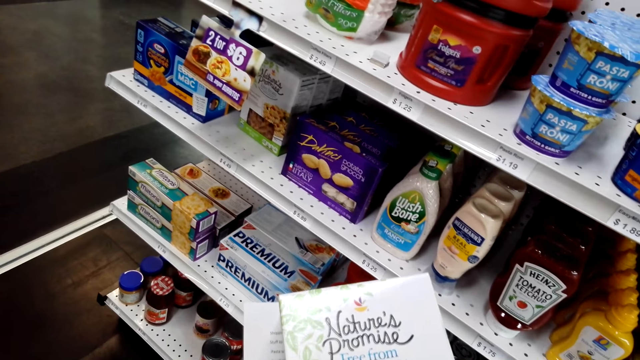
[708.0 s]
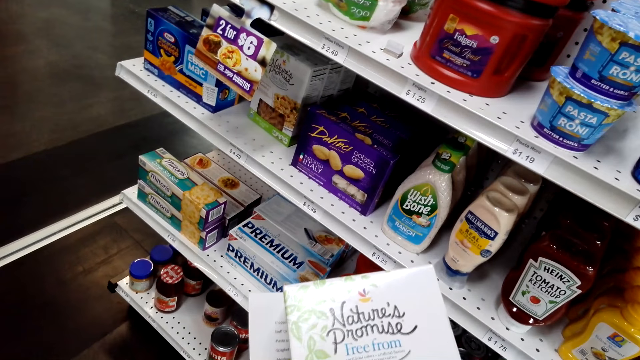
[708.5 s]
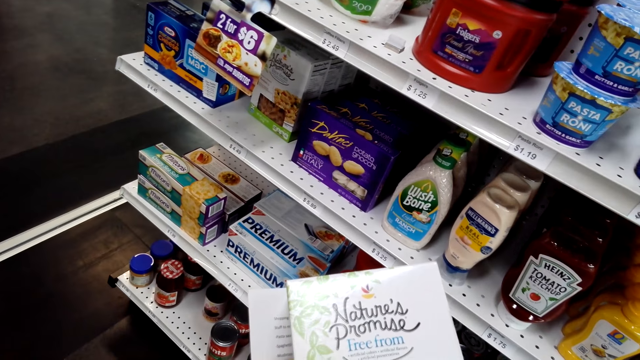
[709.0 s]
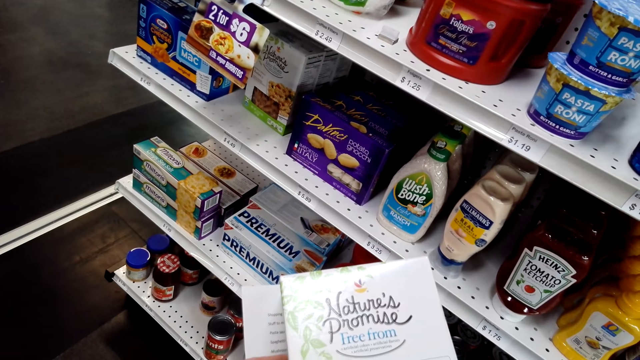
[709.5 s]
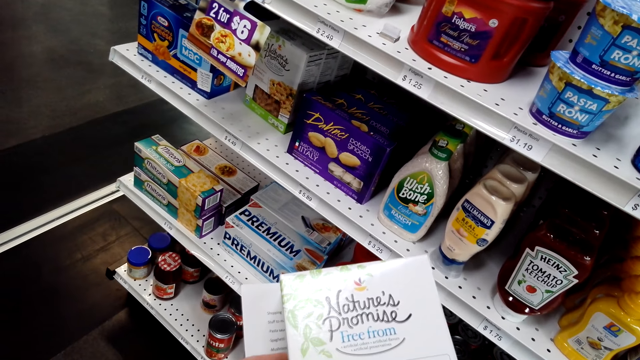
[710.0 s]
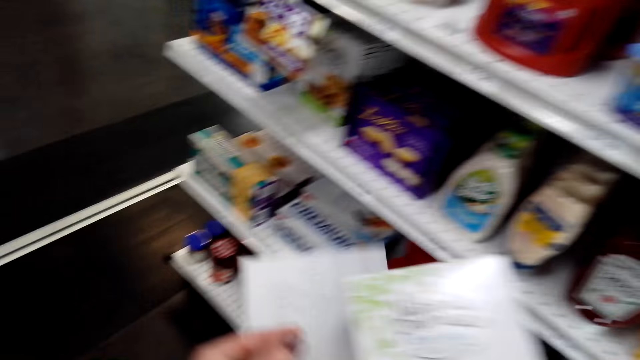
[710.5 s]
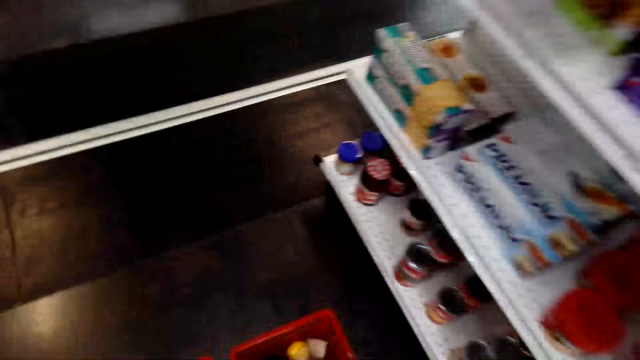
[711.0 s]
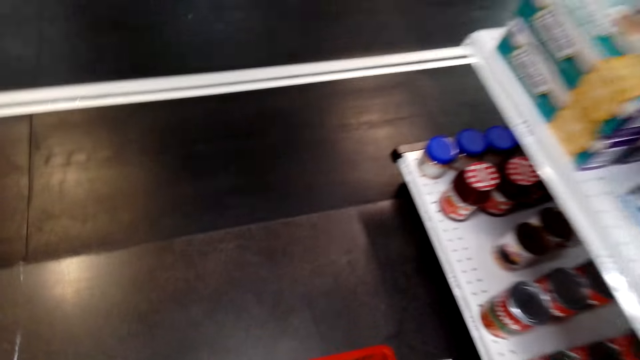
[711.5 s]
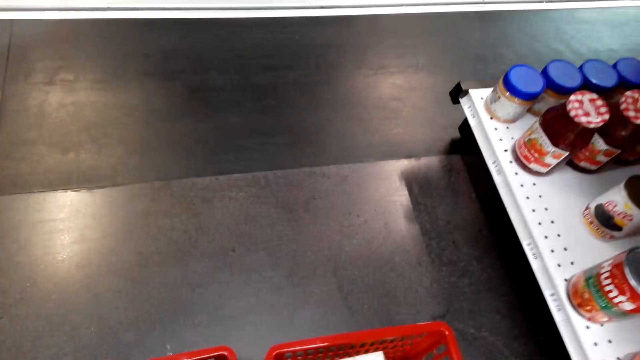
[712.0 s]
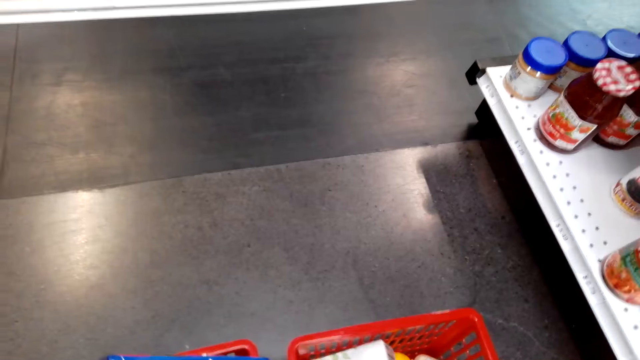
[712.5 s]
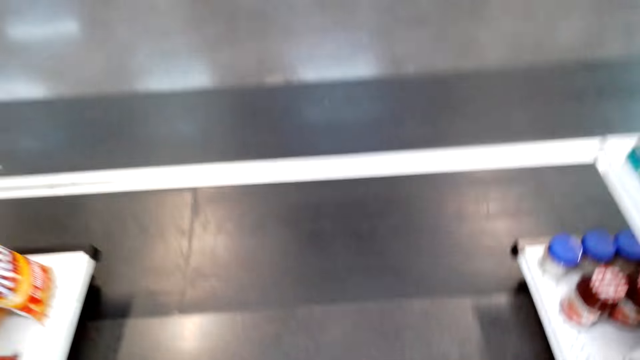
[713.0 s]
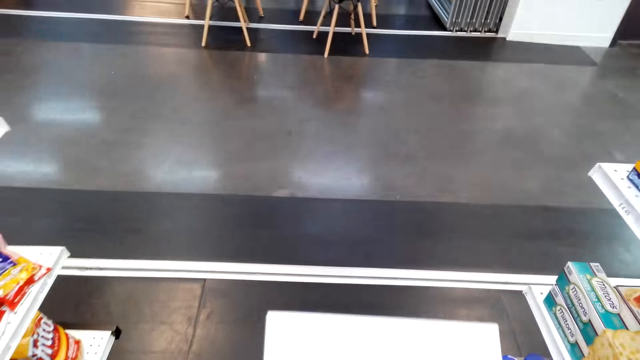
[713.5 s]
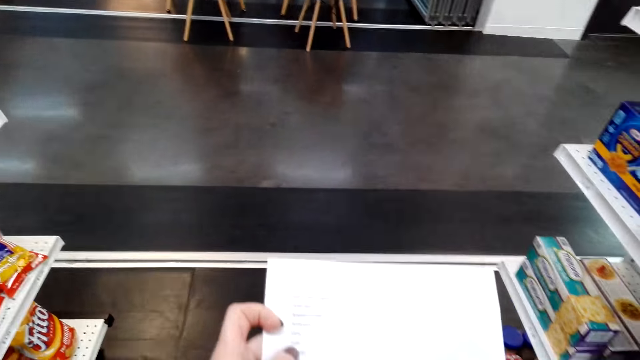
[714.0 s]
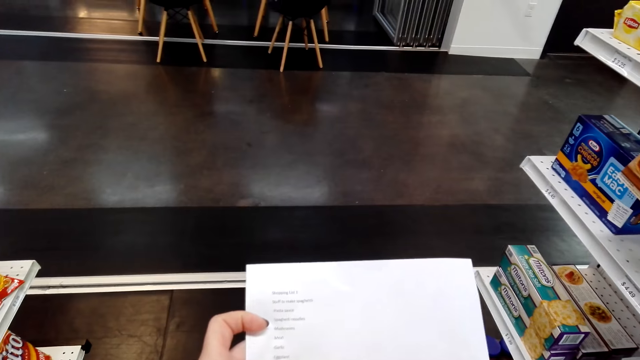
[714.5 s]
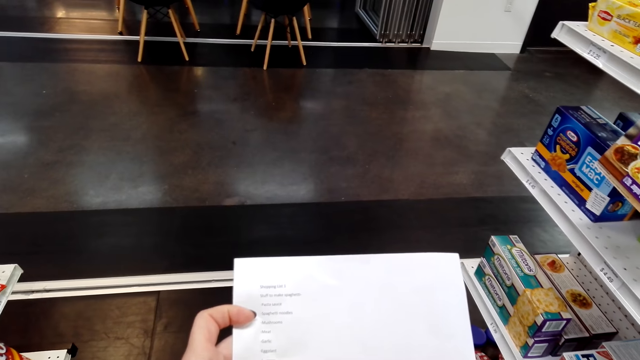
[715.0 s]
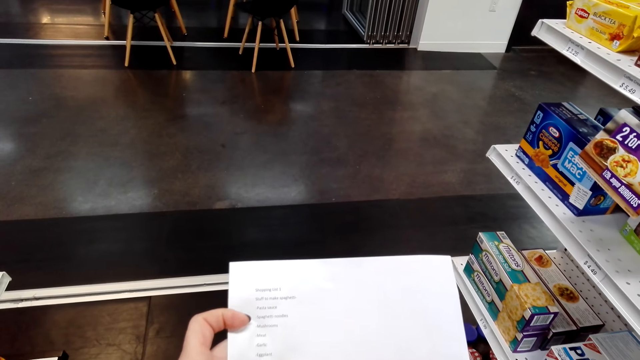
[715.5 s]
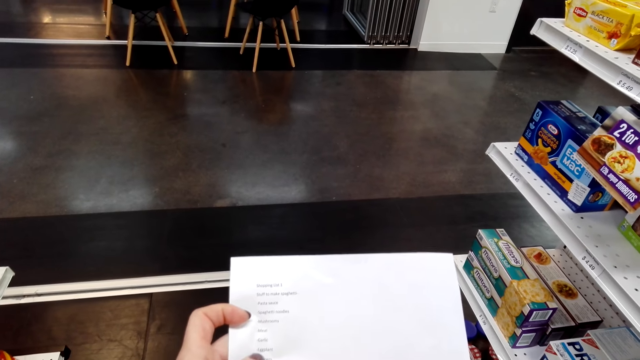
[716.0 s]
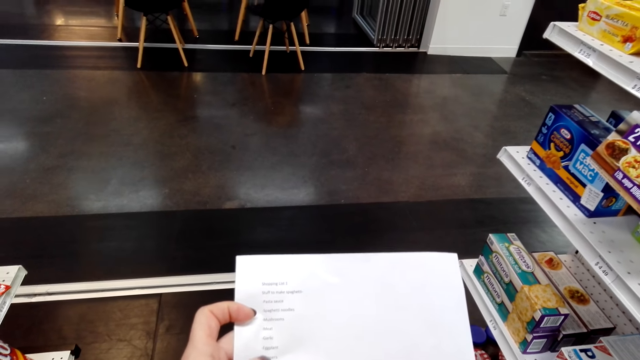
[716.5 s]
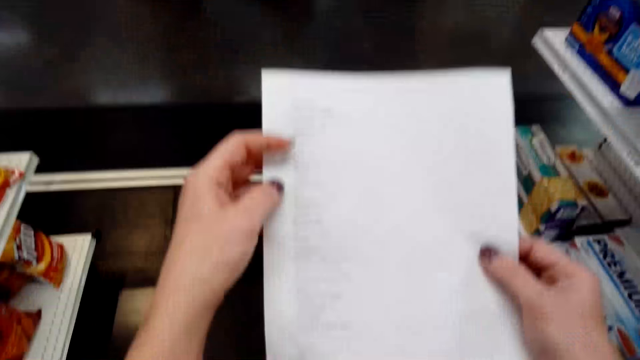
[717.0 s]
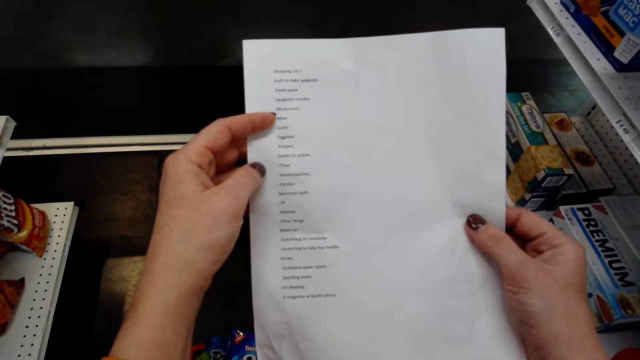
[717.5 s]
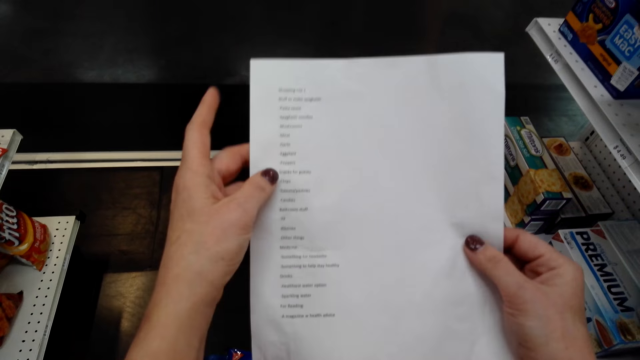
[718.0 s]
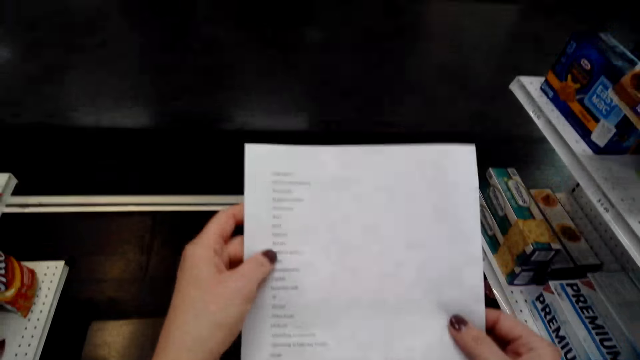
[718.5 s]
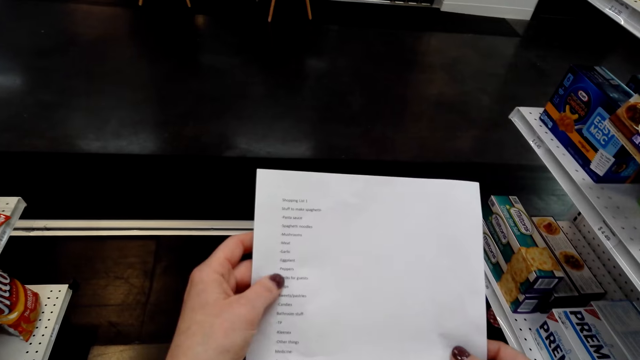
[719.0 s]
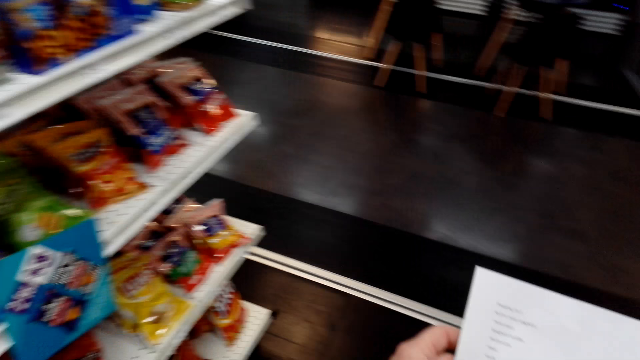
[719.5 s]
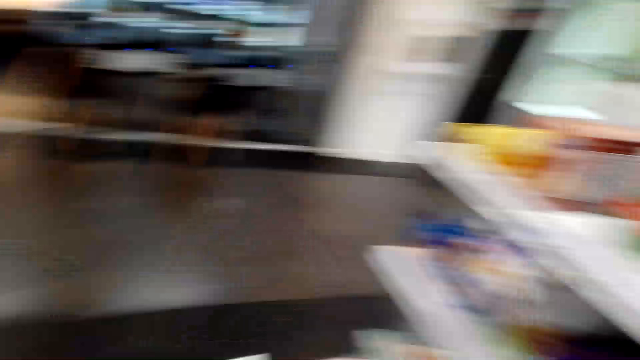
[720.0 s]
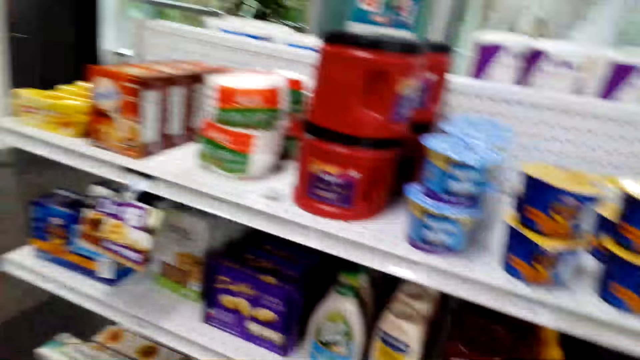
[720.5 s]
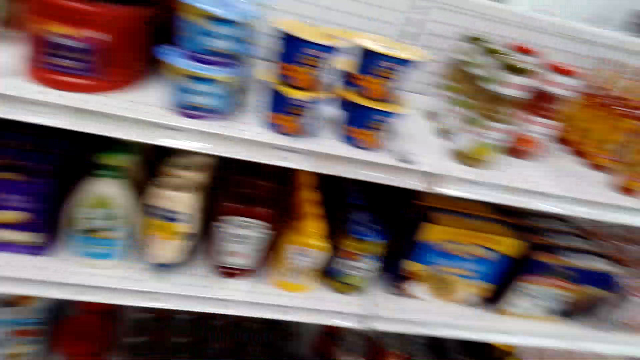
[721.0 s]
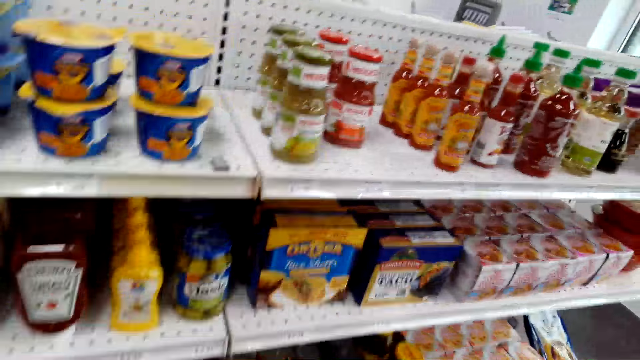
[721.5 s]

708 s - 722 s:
The camera wearer stares at an object. They put something in the shopping basket. They read the food list paper. They look around.

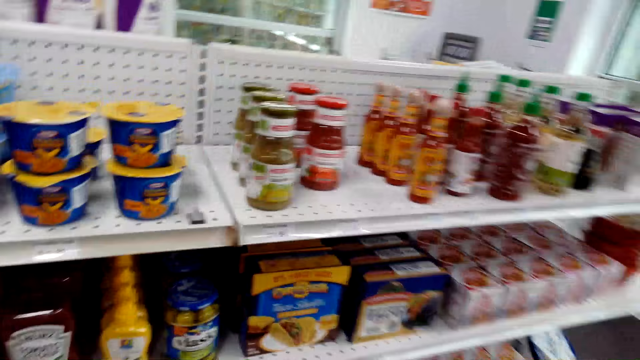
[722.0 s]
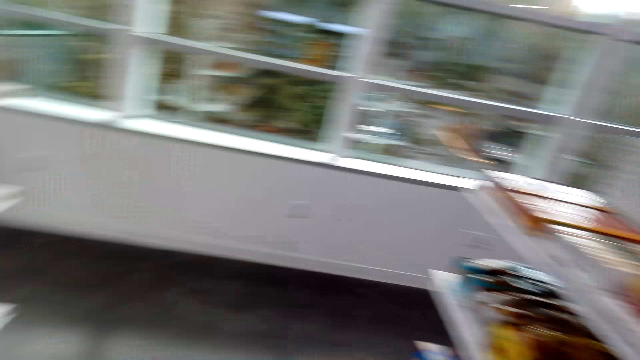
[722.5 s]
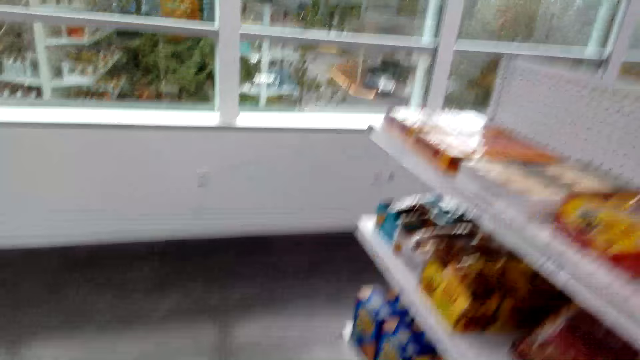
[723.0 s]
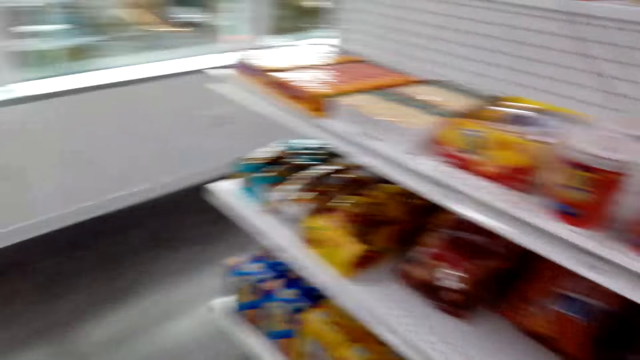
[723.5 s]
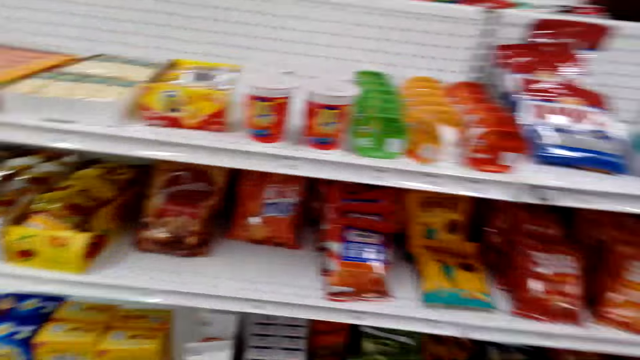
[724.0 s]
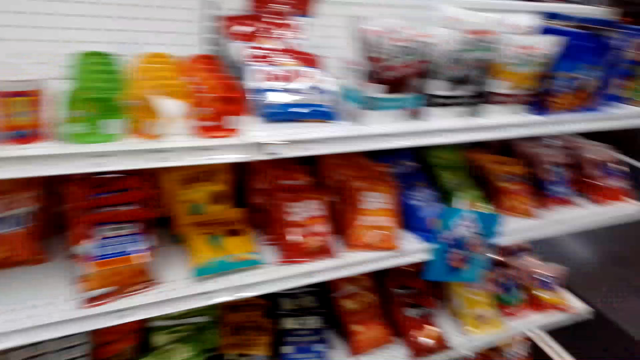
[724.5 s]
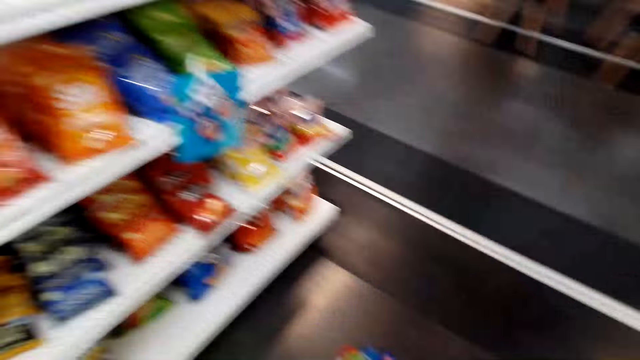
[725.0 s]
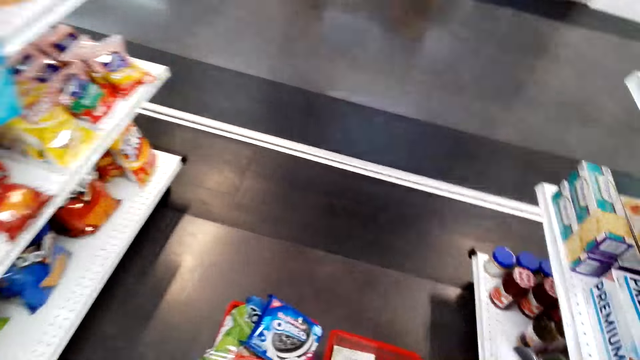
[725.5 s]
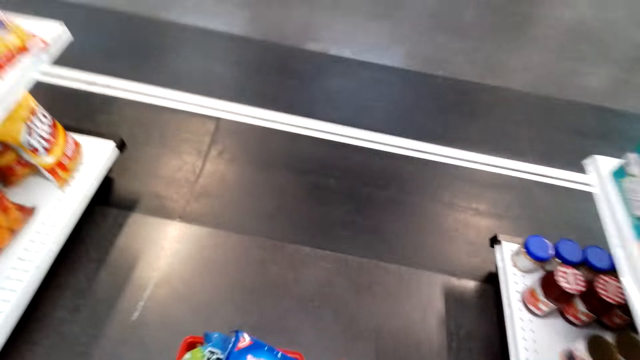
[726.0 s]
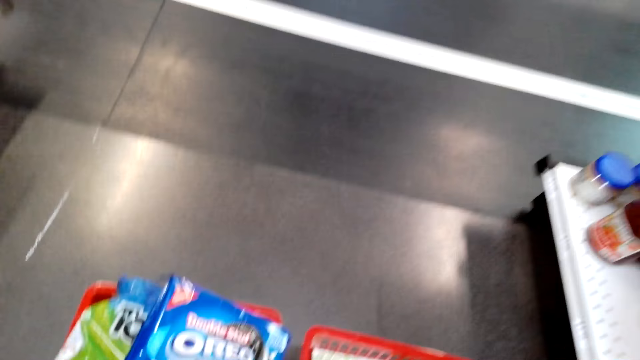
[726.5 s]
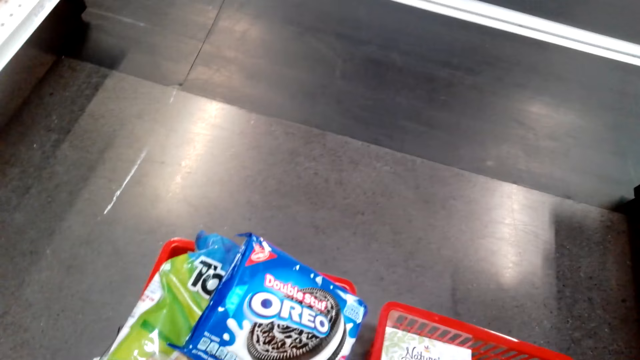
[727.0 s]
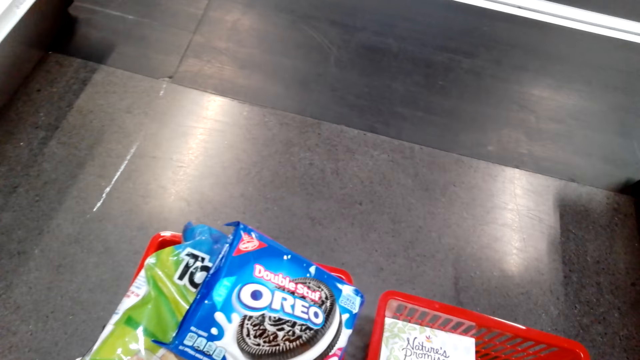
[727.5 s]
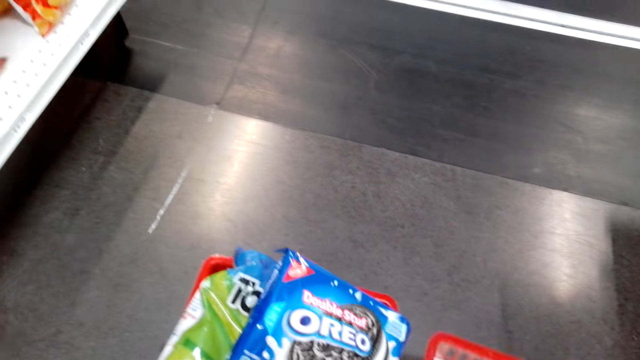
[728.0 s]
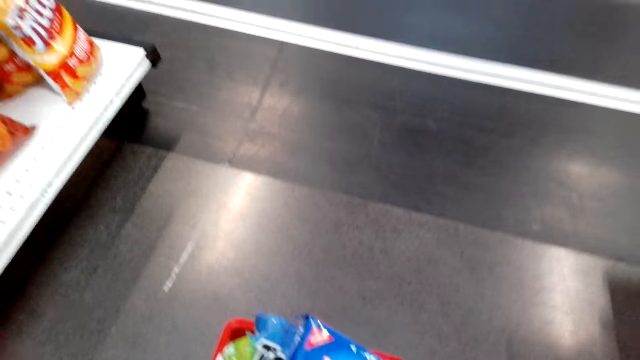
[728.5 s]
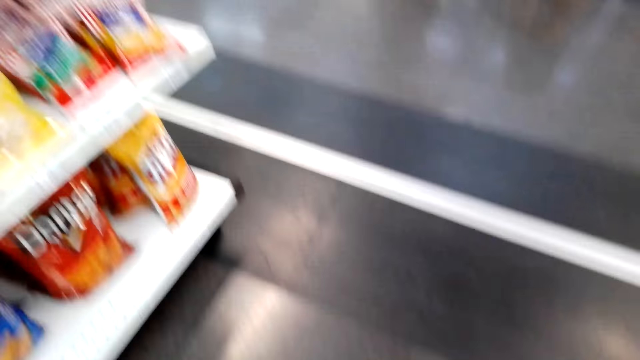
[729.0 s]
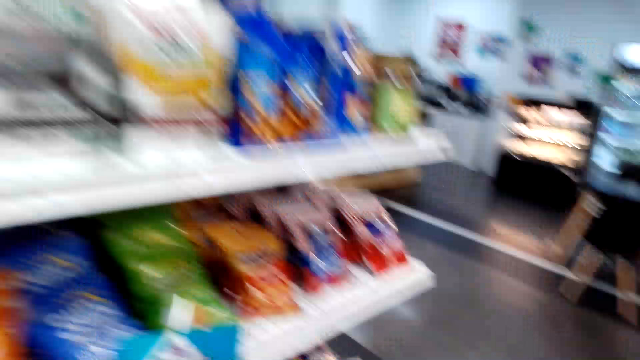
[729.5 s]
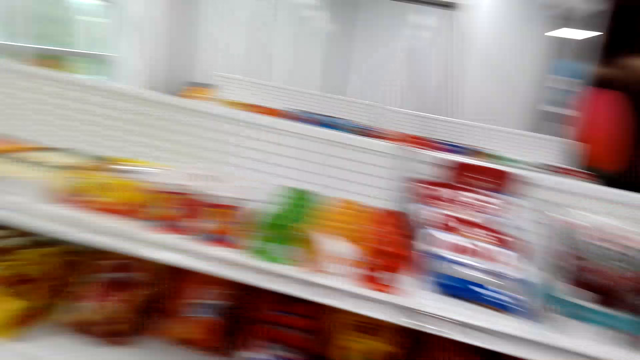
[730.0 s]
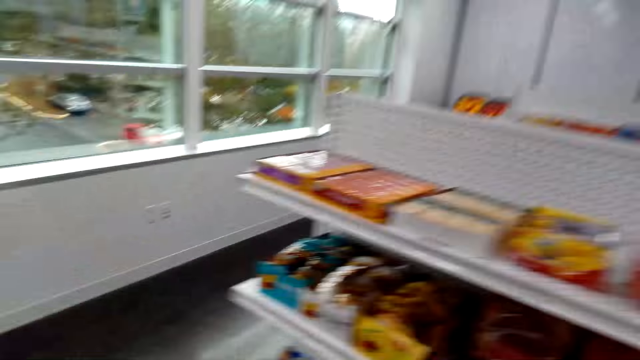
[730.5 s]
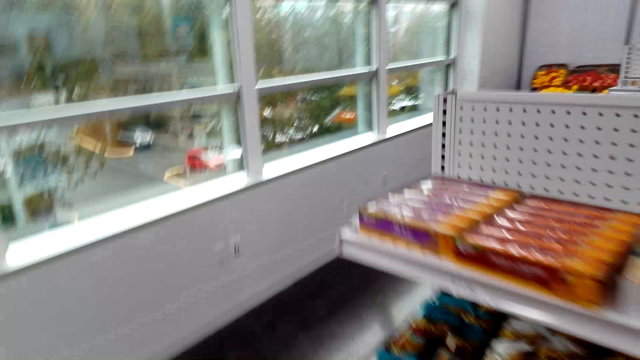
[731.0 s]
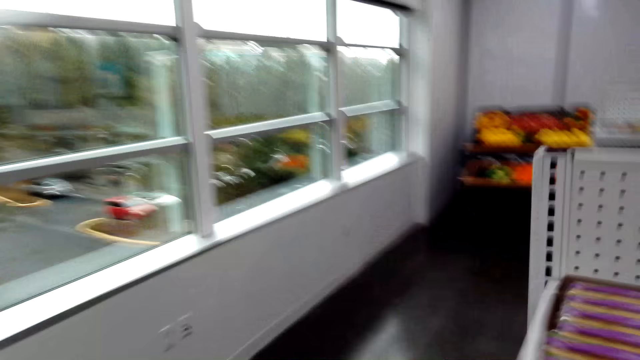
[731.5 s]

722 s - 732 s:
The camera wearer turns around. They do something. They turn around.
